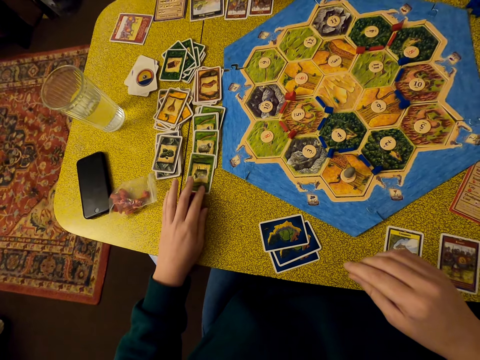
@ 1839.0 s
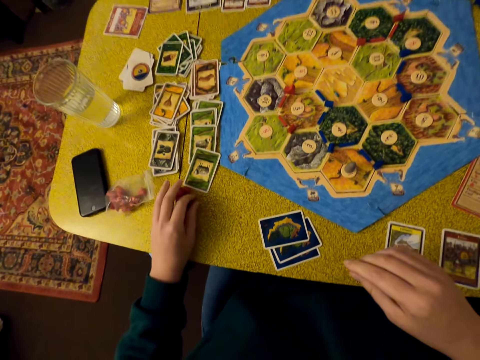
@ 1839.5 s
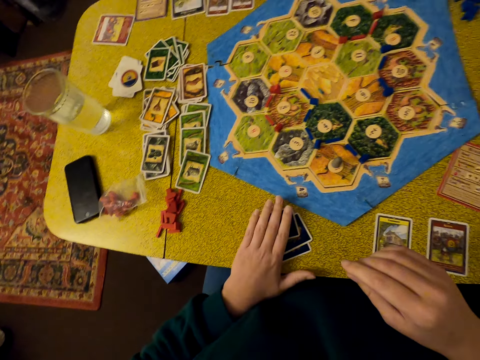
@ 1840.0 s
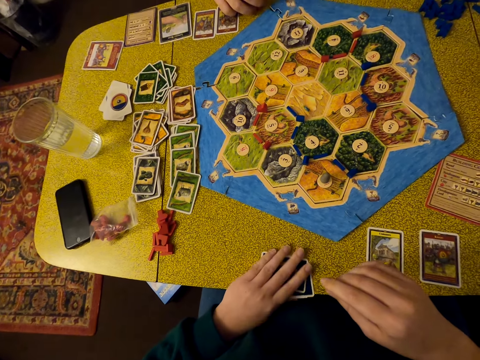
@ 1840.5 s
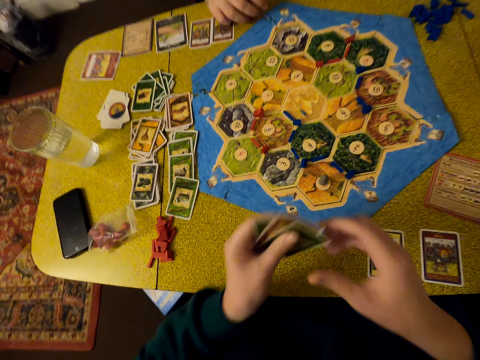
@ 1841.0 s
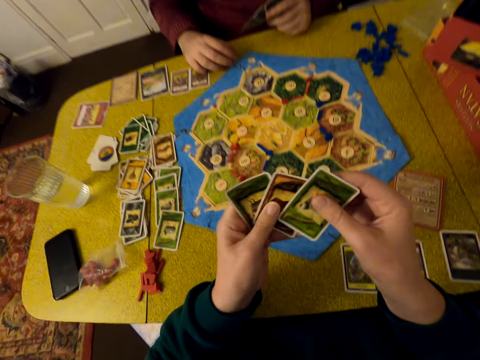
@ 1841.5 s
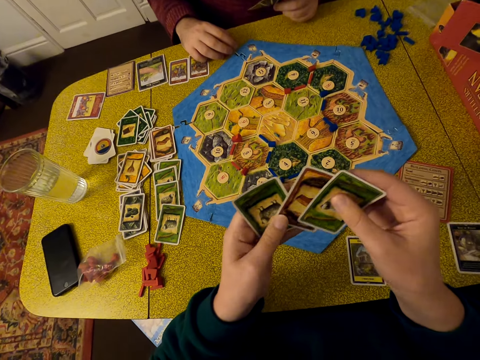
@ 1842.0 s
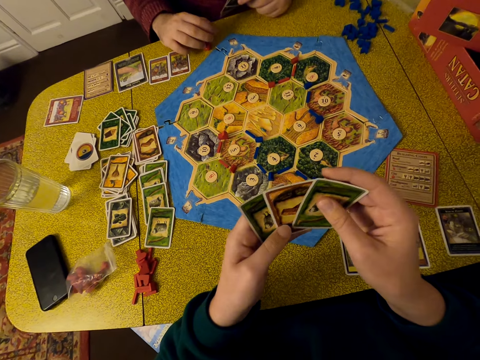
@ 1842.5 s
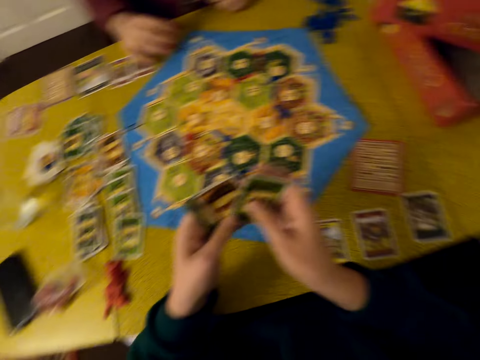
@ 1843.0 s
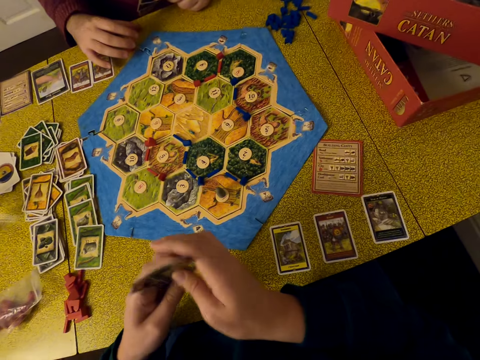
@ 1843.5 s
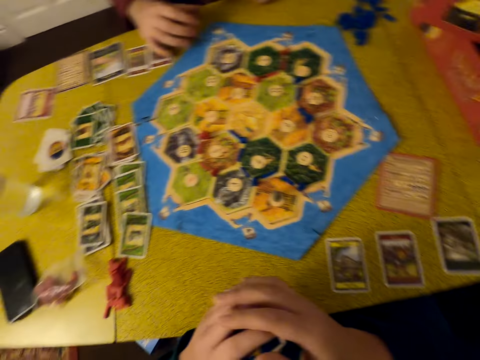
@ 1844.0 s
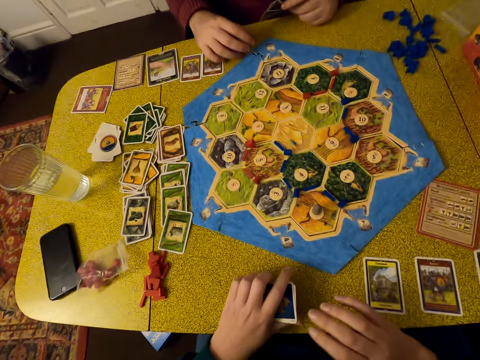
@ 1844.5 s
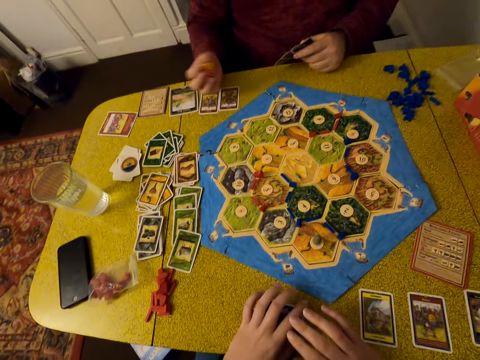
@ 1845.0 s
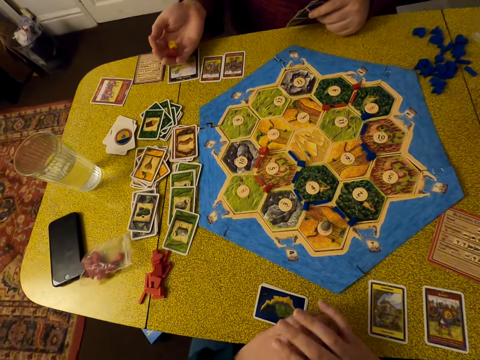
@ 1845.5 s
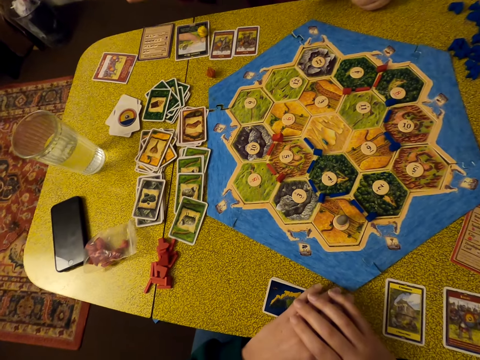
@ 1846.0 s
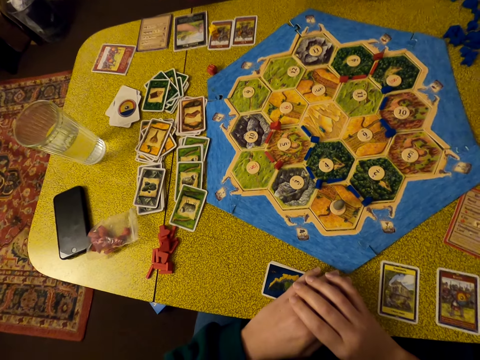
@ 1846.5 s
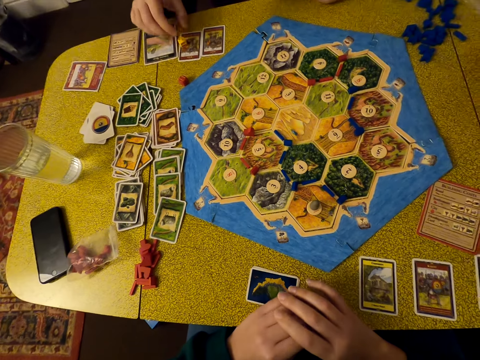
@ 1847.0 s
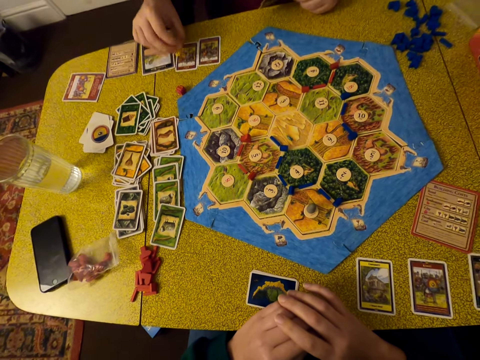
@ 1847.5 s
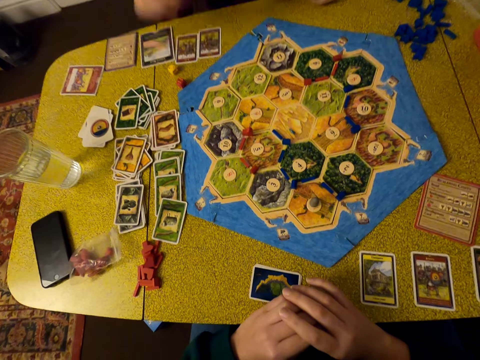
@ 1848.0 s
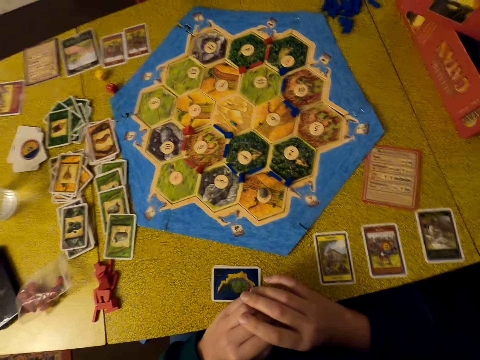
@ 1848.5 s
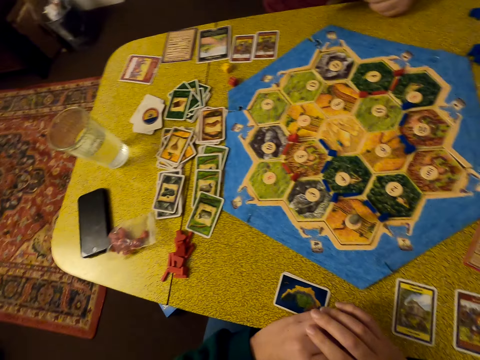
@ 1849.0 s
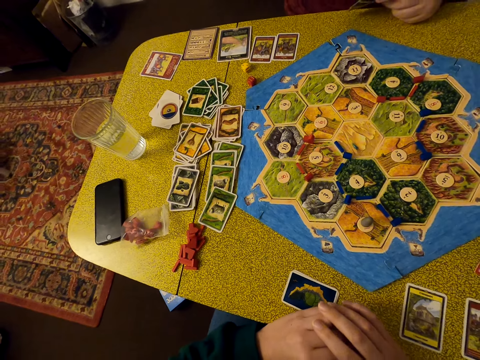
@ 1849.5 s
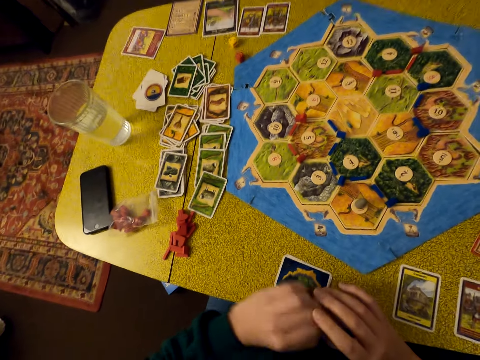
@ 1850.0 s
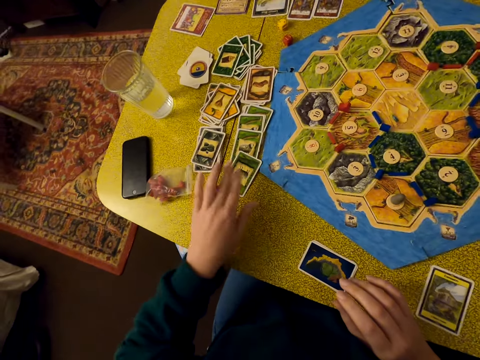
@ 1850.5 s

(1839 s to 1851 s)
The camera wearer collects cards on the table. They arrange the cards, shuffle the cards, and drop the cards on the table. A man rolls the dice and drops the dice on the table. The man picks the dice, moves the dice on the table, and puts the dice down. The camera wearer looks at the table.

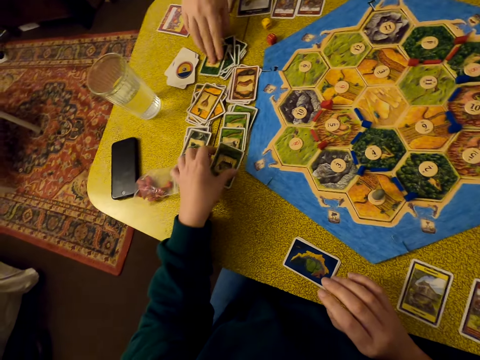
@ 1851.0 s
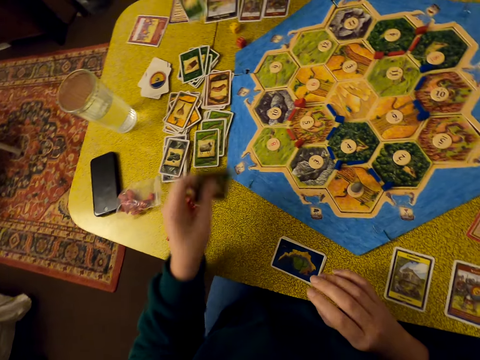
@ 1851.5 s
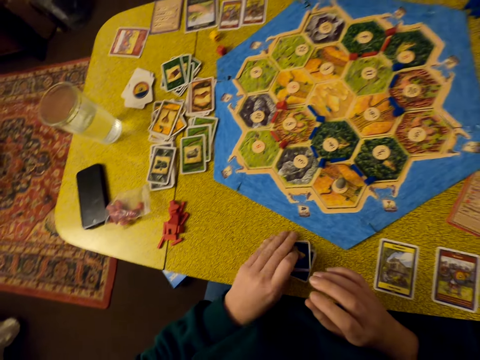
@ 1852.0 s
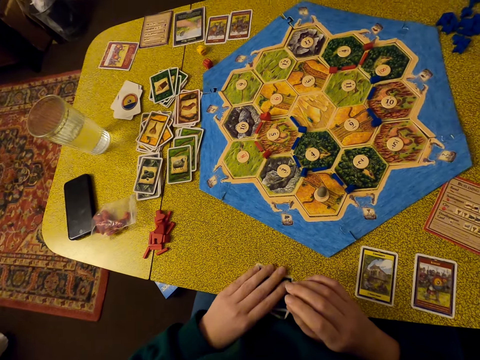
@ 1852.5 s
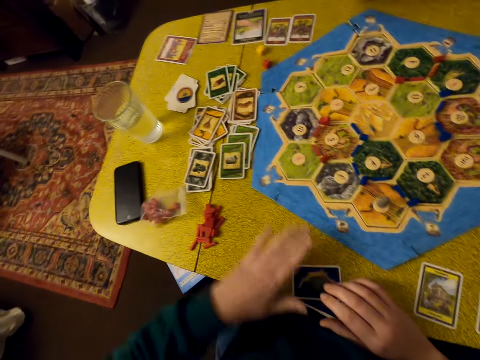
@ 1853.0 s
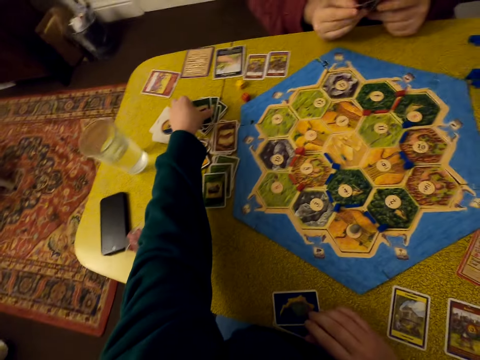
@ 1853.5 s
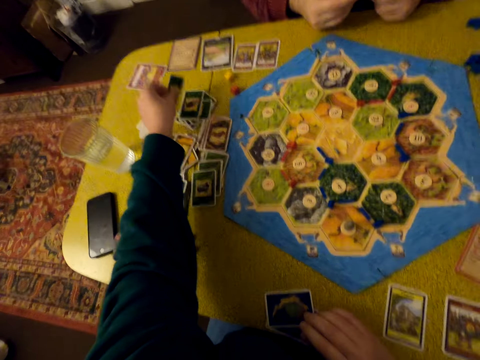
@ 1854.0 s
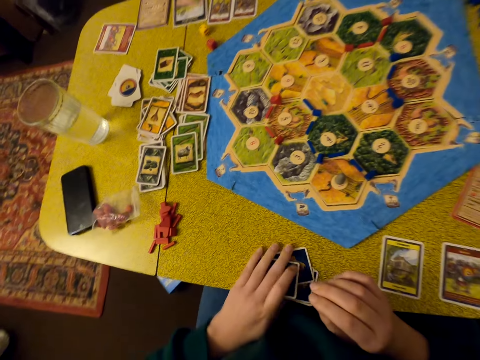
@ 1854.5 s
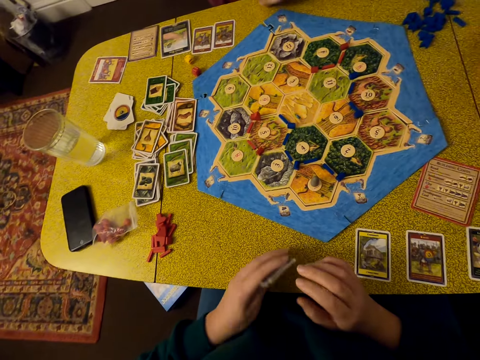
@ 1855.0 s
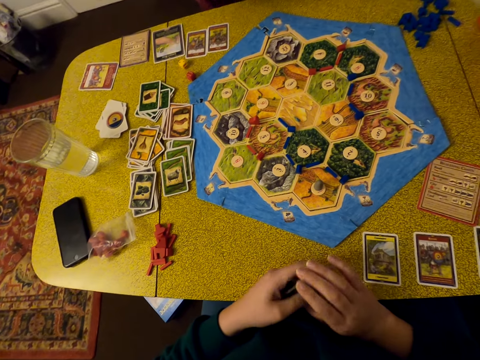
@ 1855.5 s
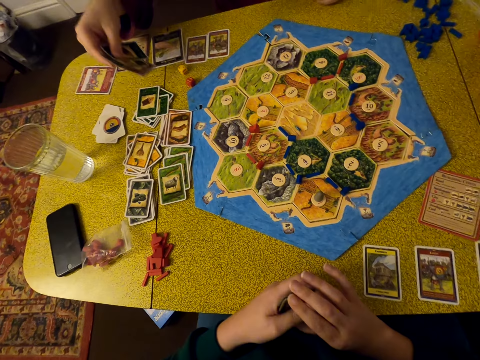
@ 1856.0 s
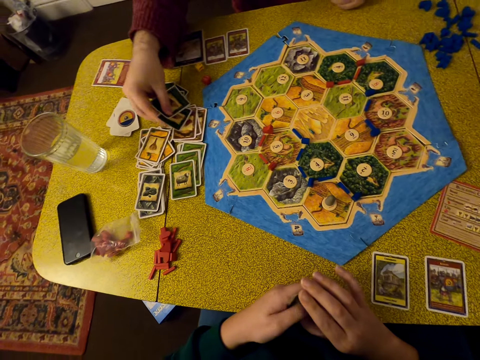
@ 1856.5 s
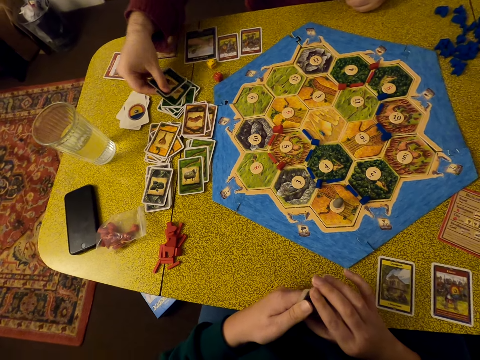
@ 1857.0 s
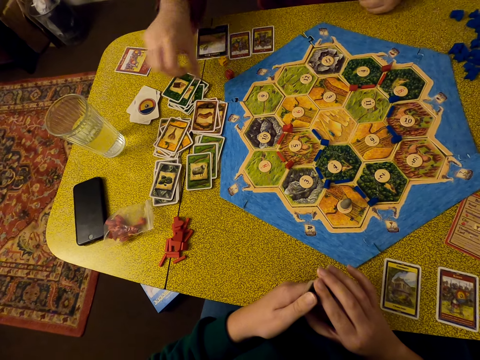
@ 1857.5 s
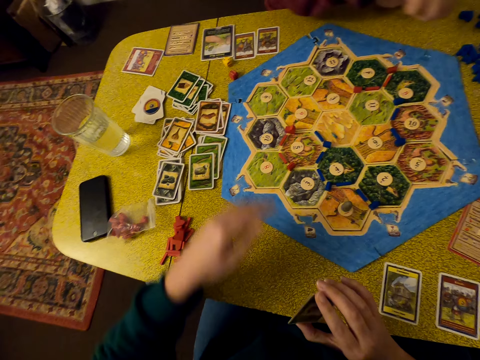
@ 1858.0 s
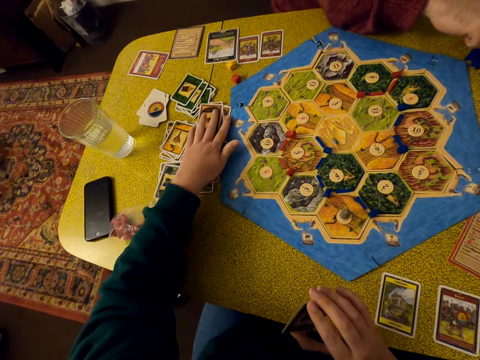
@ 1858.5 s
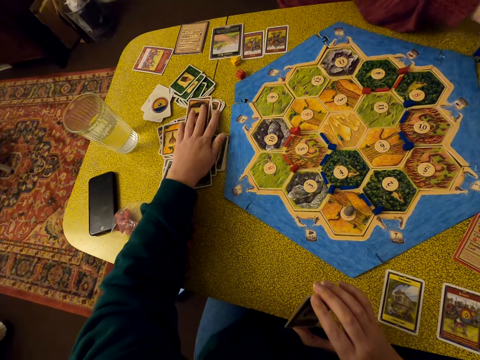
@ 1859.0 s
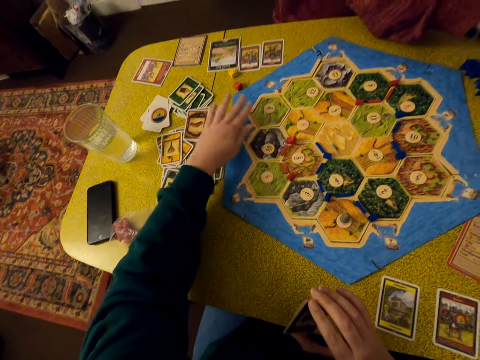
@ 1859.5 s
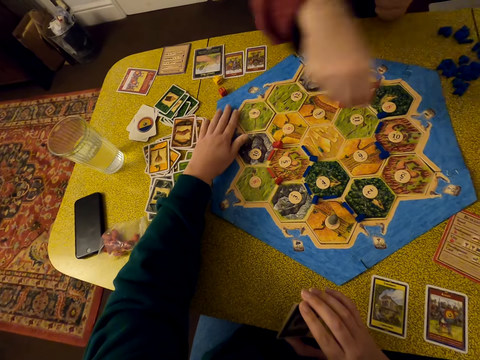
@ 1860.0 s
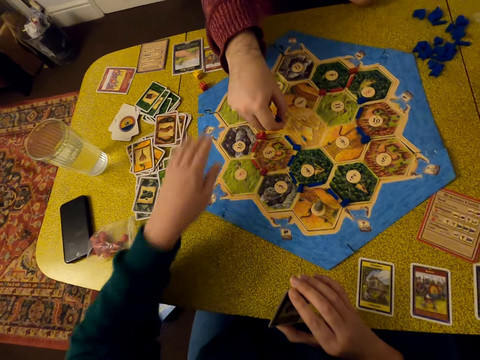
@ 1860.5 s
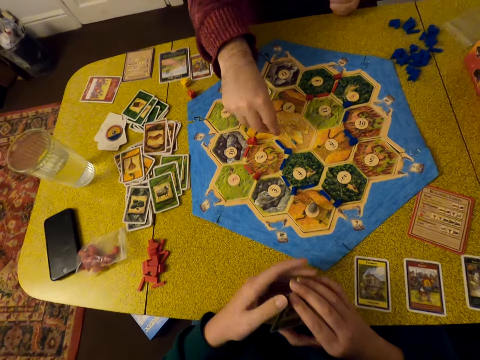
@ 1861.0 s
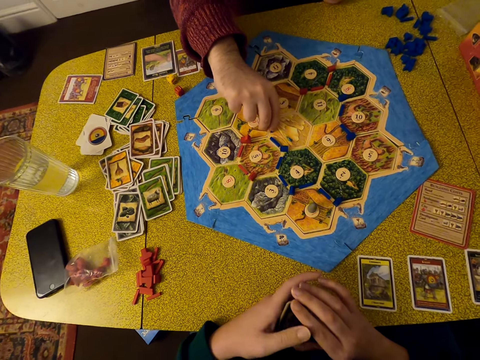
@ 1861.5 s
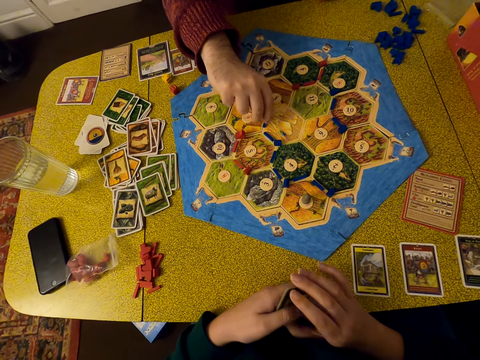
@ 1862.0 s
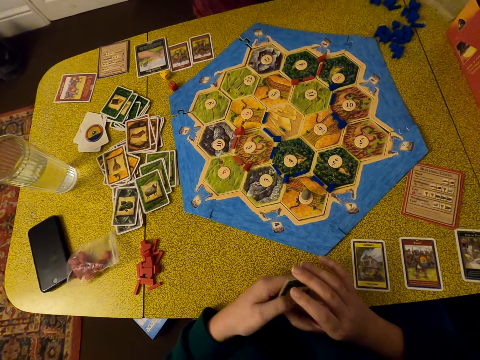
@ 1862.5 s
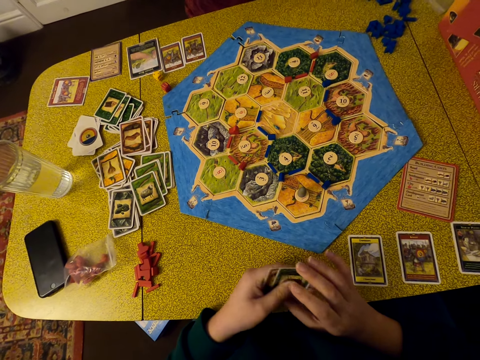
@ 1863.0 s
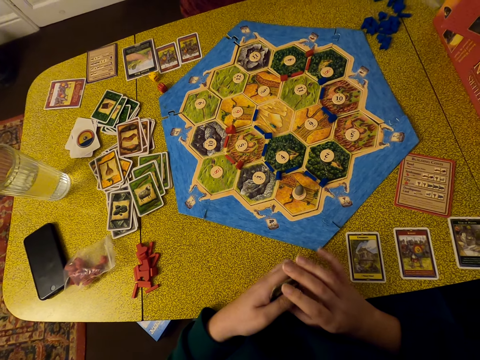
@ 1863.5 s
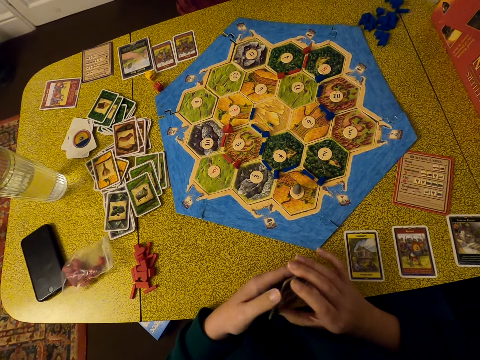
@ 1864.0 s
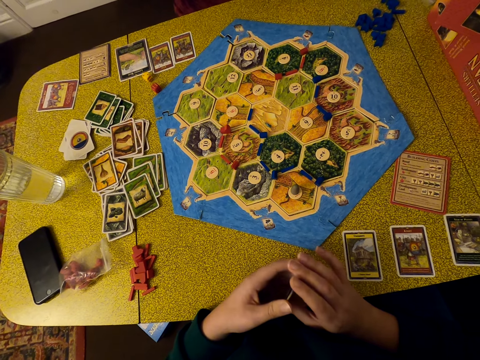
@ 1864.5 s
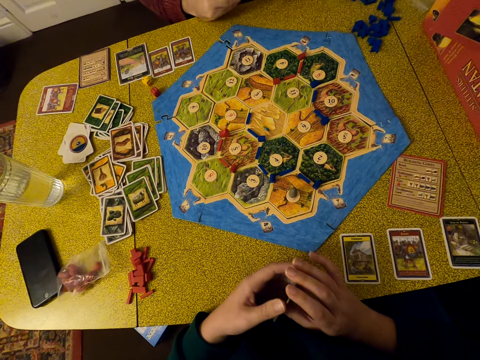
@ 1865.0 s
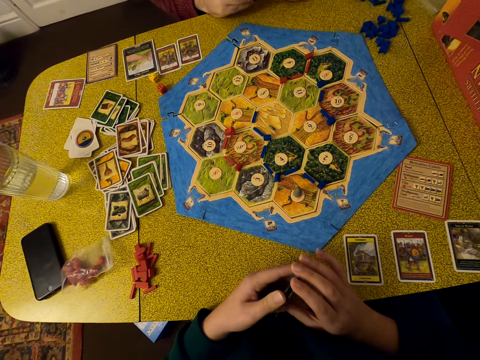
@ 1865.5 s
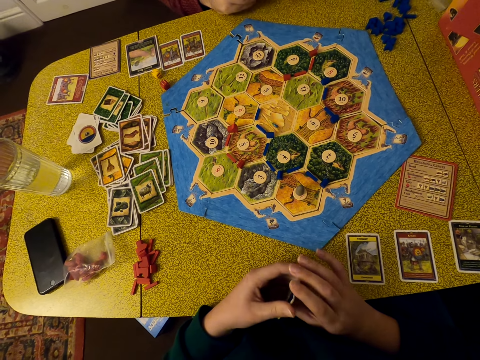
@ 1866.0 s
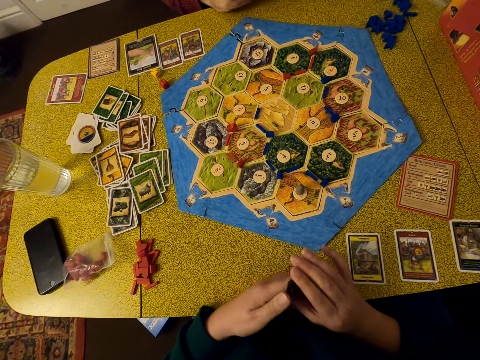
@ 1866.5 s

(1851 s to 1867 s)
The camera wearer picks a card and puts the card on the table. They take another card, put the card down, and collect cards on the table. The man drops cards on the table. The camera wearer moves cards on the table. The man places a pellet on the table. The camera wearer arranges cards.
